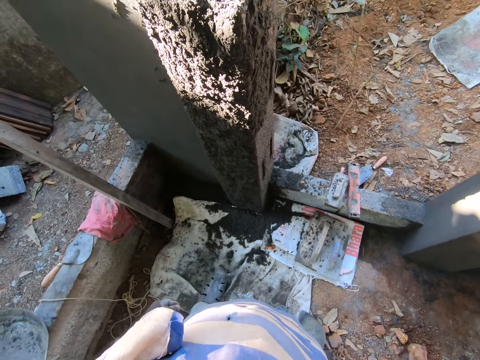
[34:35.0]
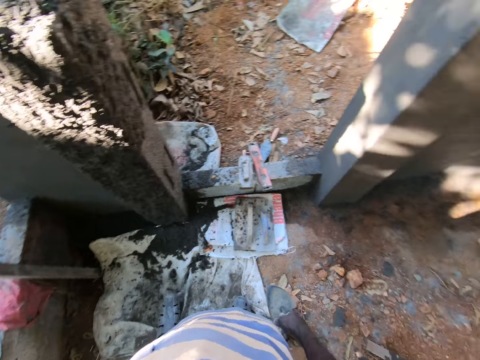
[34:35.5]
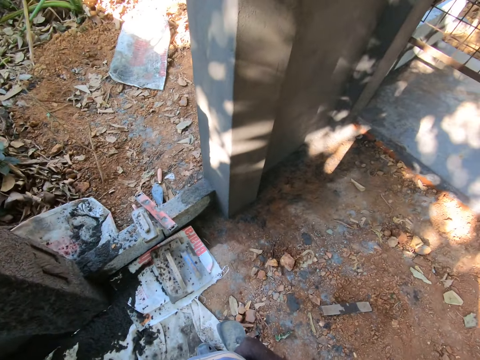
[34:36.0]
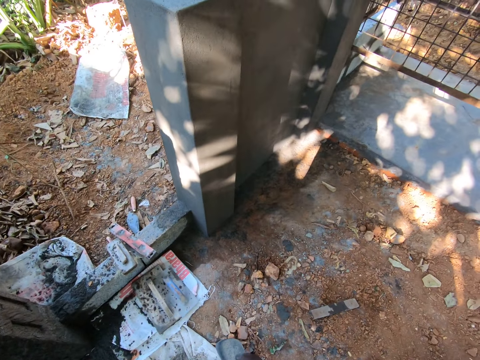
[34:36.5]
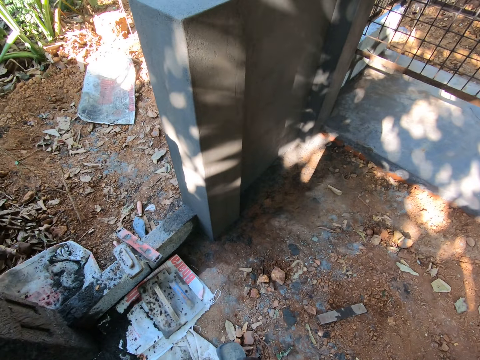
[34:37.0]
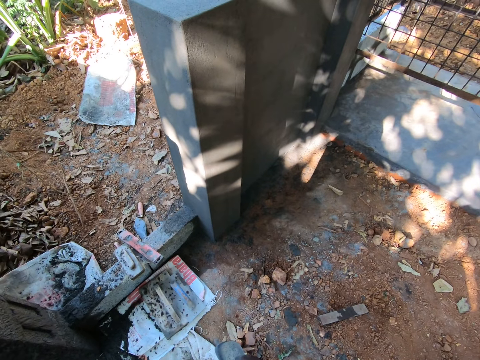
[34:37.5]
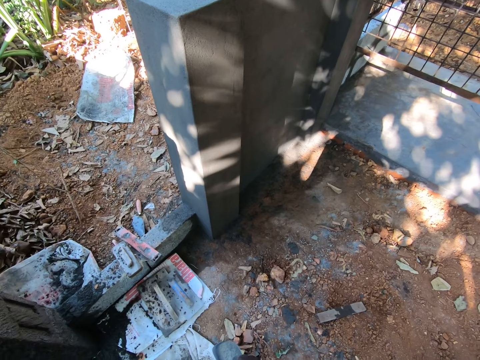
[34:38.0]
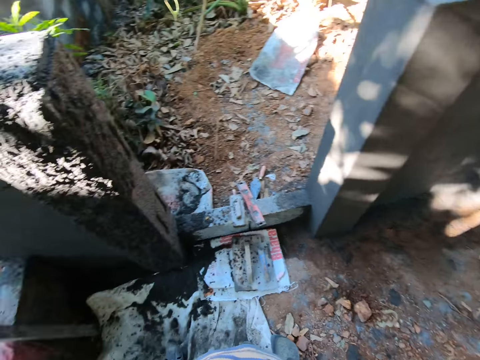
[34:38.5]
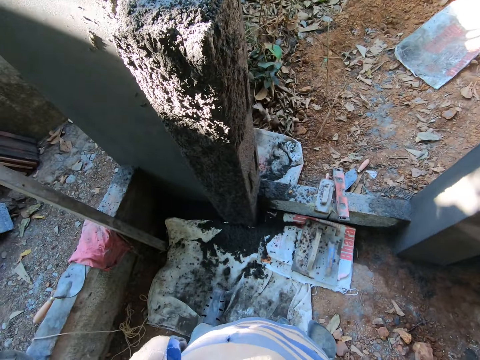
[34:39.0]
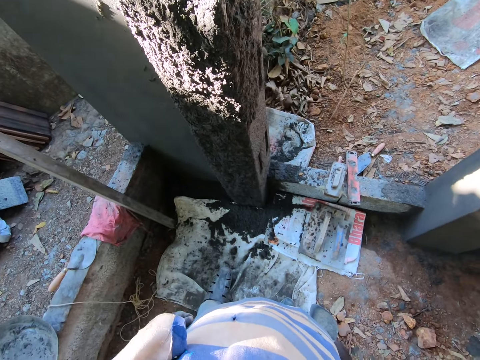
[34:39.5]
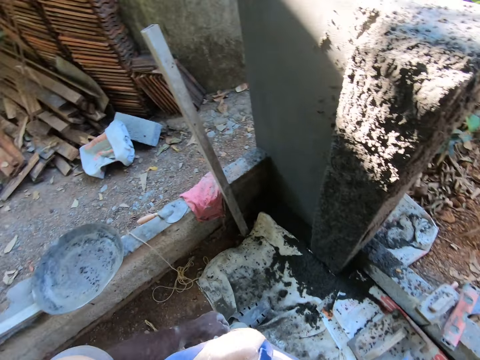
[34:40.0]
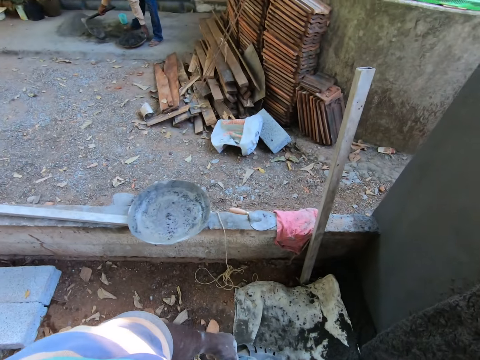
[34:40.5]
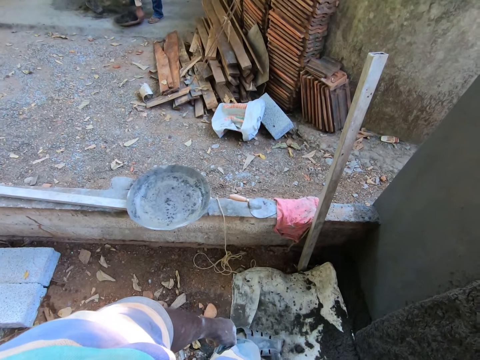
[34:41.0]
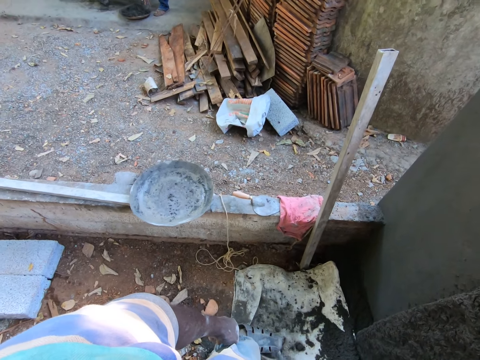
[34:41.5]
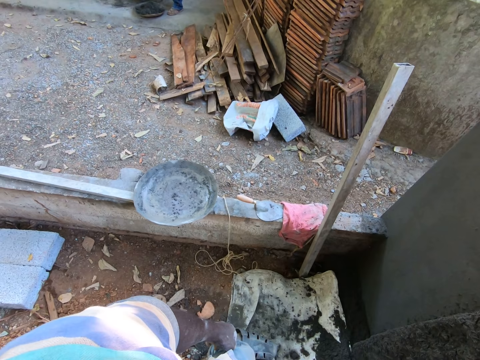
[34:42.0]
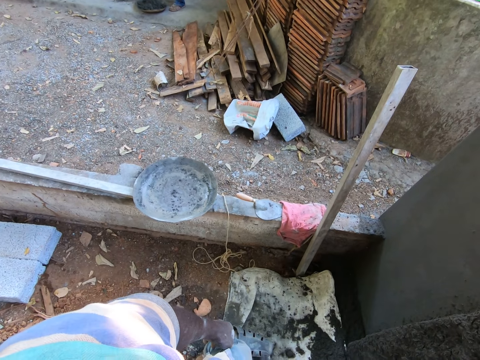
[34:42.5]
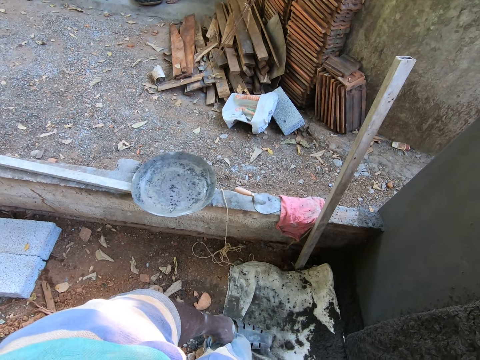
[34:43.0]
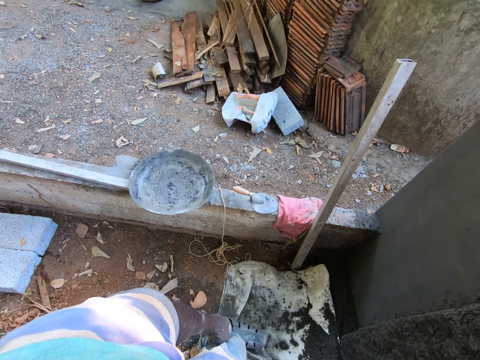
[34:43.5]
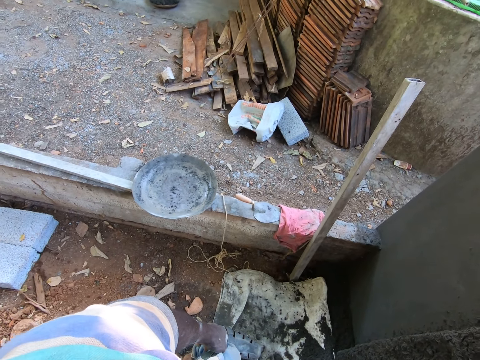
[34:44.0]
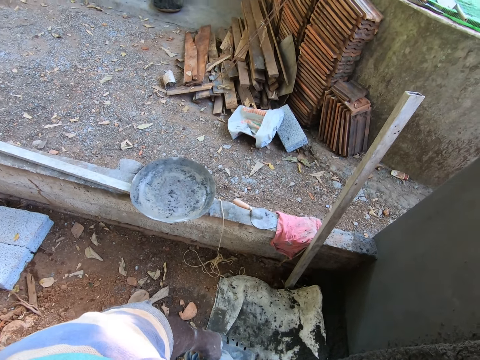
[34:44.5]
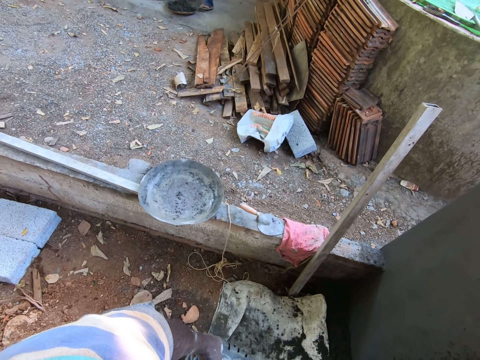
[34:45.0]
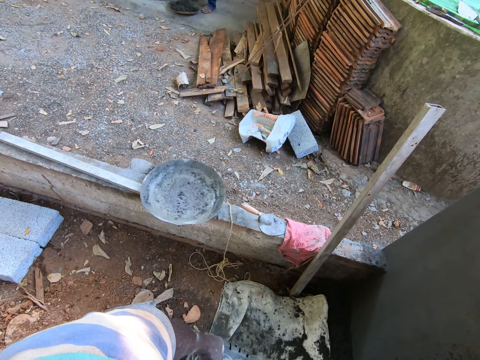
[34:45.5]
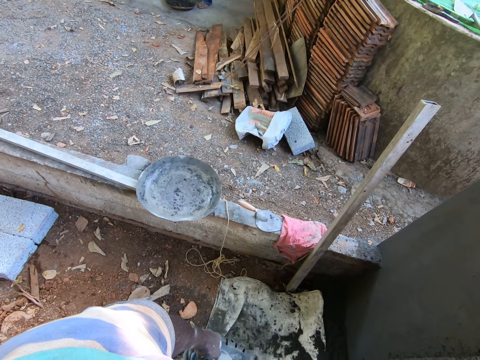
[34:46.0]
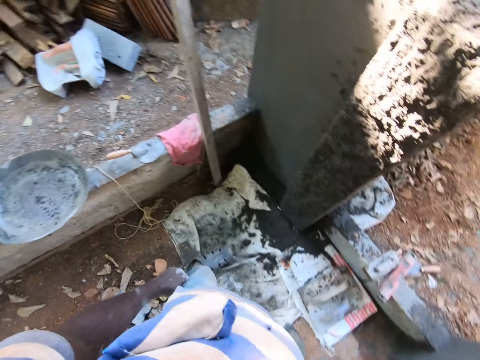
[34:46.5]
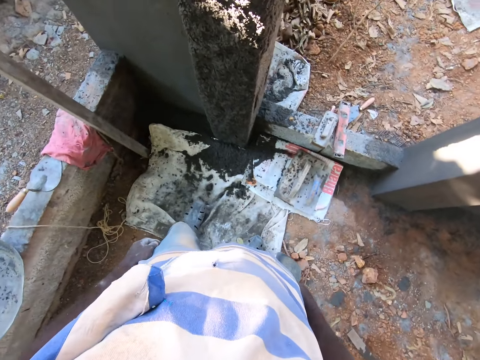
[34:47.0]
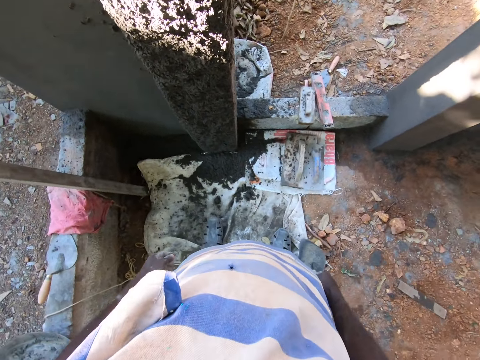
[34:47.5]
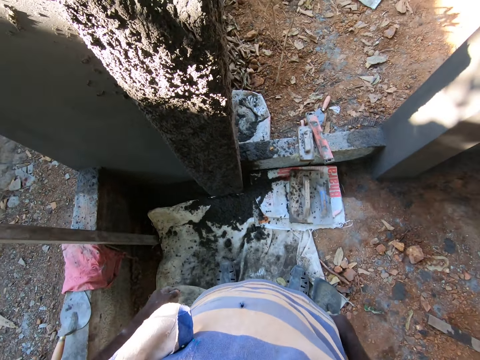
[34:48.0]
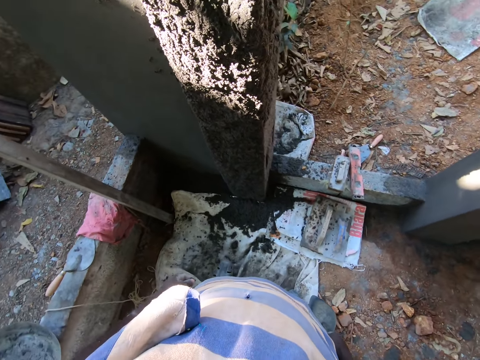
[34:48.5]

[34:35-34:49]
The camera wearer looks around the construction site. They interact with a man at the building site.

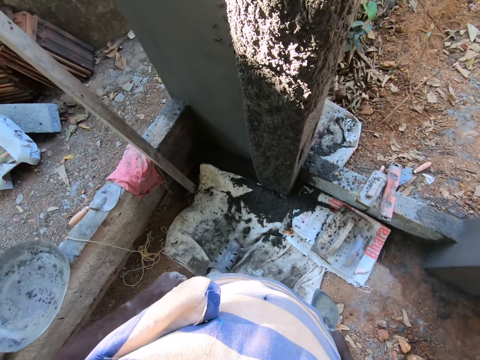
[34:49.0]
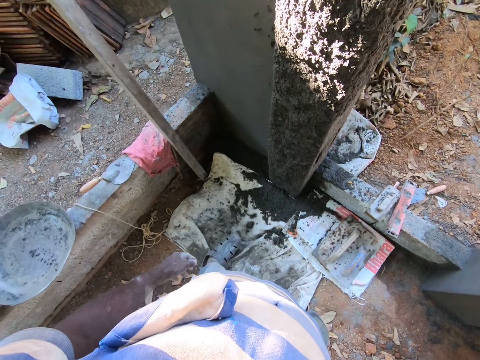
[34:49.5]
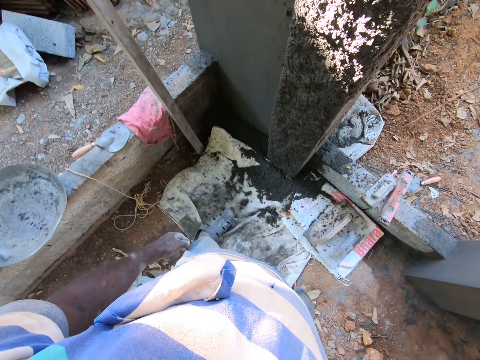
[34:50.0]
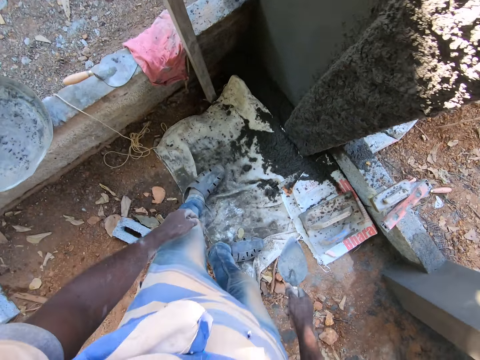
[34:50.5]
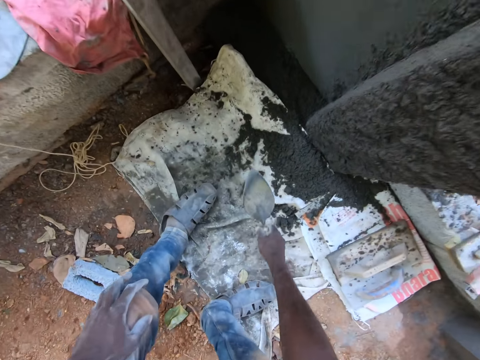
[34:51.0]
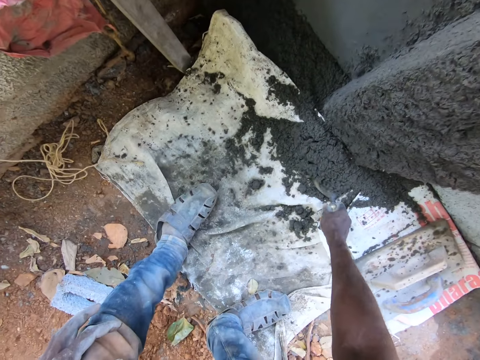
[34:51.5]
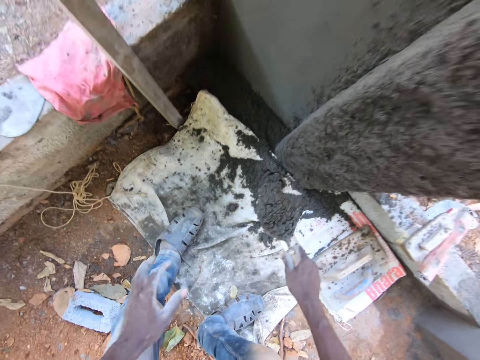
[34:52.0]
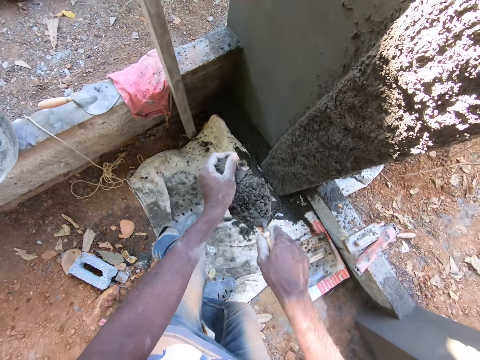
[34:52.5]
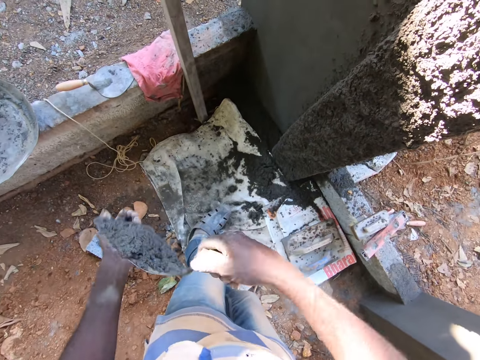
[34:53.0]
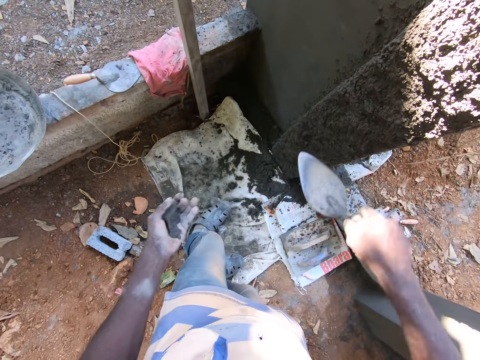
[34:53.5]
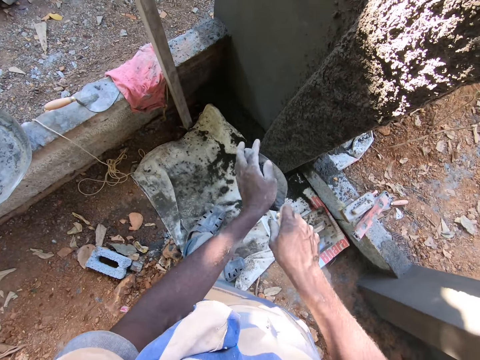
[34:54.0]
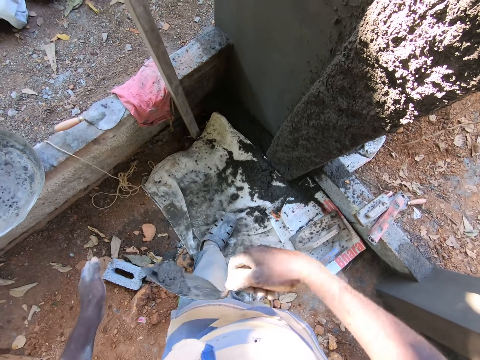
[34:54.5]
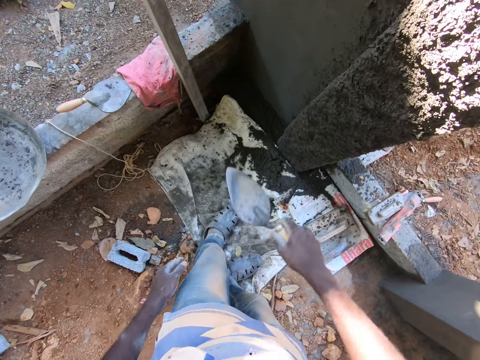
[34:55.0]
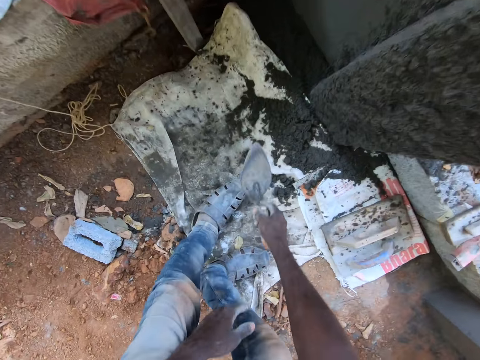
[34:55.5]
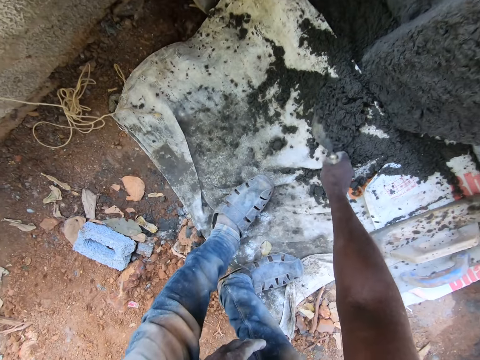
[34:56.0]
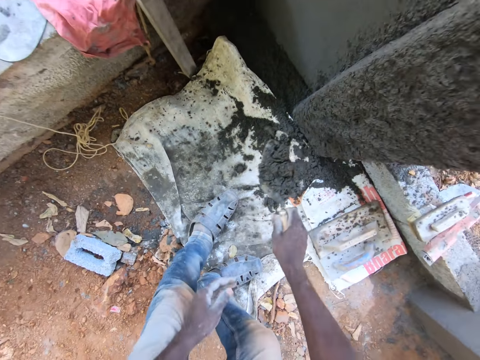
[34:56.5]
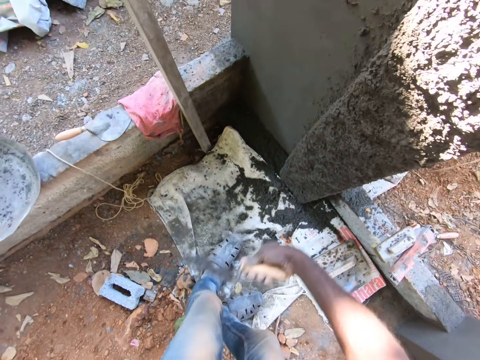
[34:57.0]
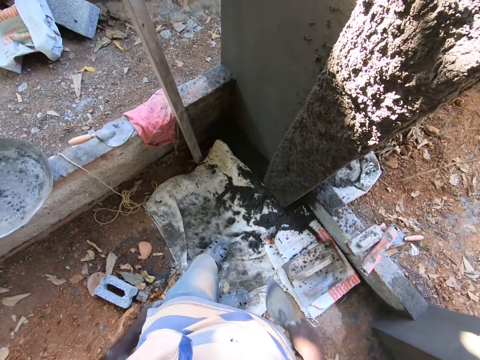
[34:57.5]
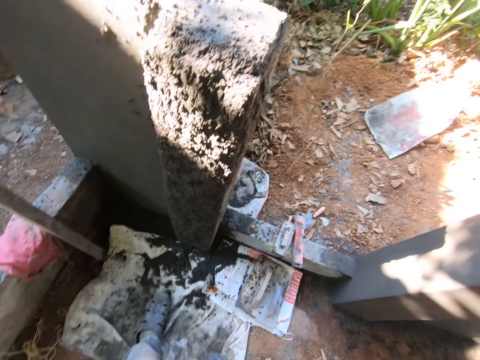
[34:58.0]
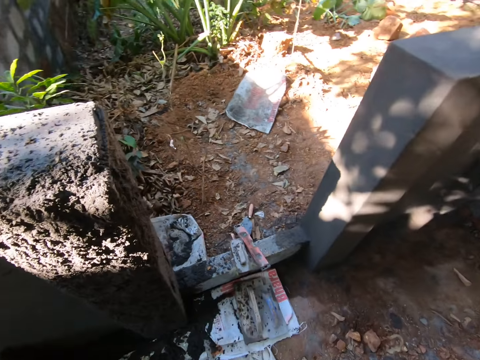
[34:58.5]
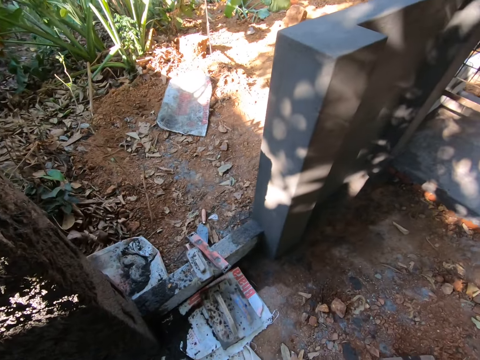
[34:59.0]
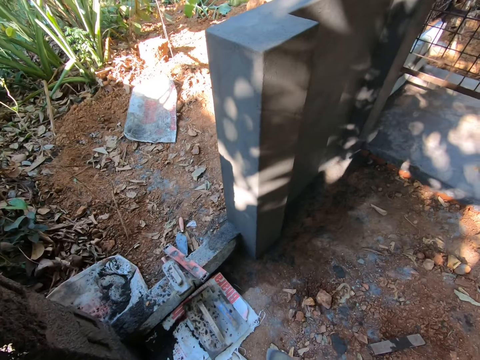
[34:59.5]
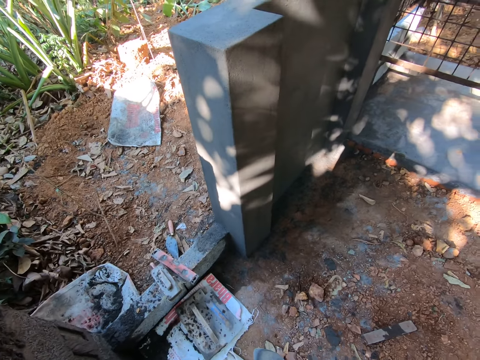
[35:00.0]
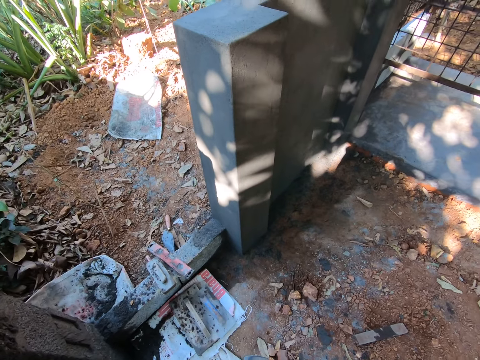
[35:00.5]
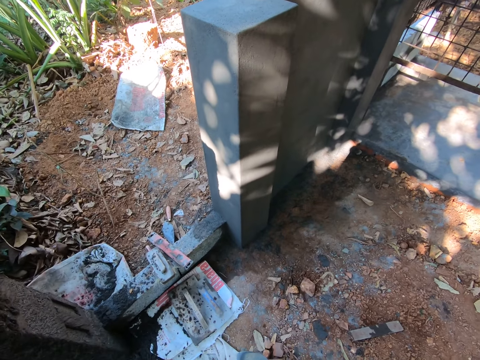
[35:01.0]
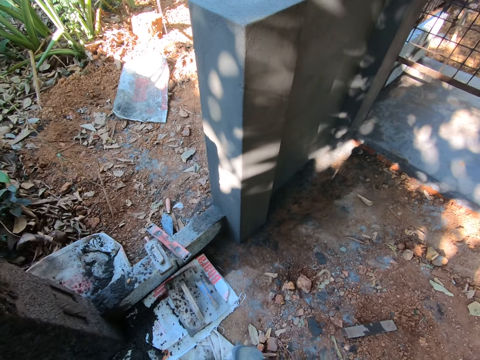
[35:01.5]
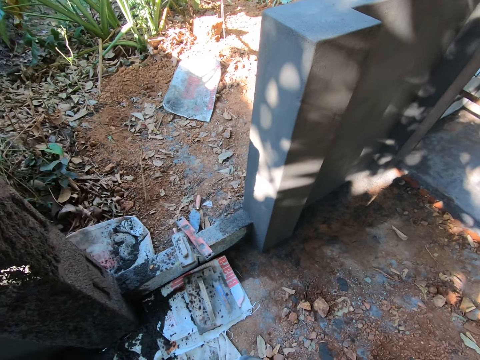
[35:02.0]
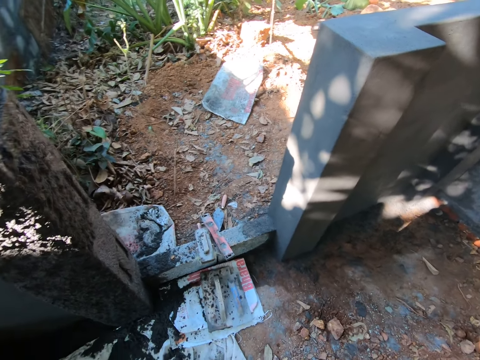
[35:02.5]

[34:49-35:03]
The camera wearer packs cement mortar from a sack on the ground with the scraper or trowel in his right hand. He touches the cement mortar on the scraper with his left hand. He picks the cement with his hand. He plasters the wall of the building site with the scraper in his right hand. He puts the cement on the trowel. He touches the cement mortar on the scraper with his left hand. He plasters the wall of the building site with the scraper in his right hand. He packs the cement mortar from the sack on the ground with the scraper in his right hand. He plasters the wall of the building site with the scraper in his right hand. He throws a stick on the ground. He looks around the construction site. He interacts with a man at the building site.
